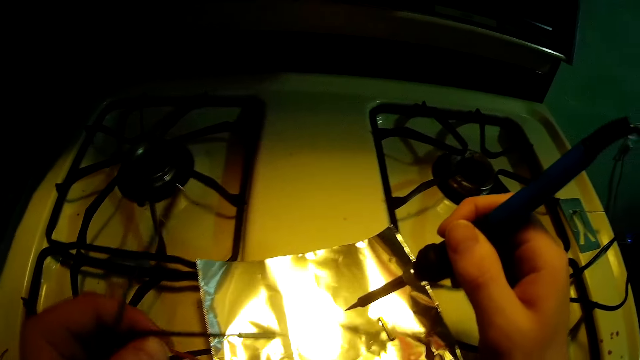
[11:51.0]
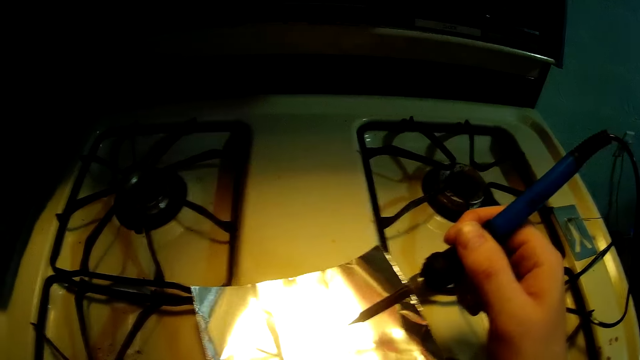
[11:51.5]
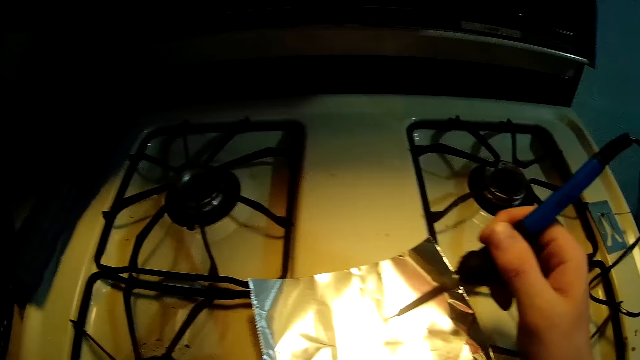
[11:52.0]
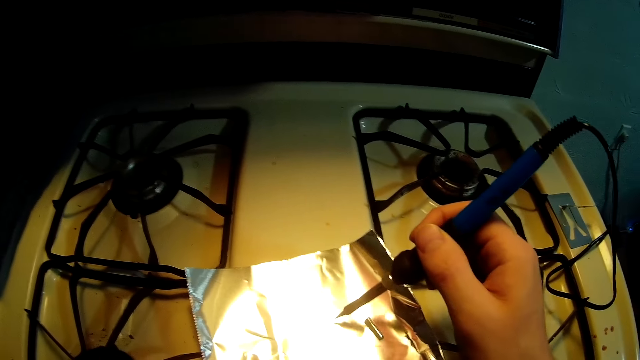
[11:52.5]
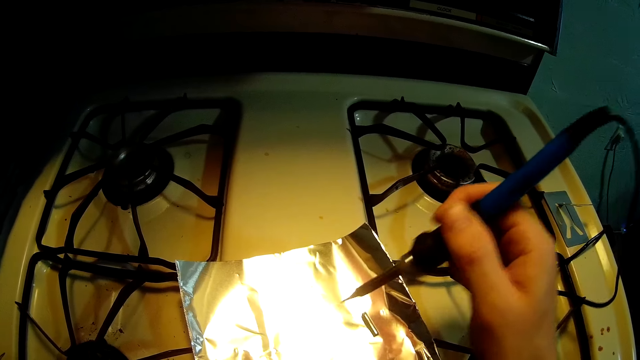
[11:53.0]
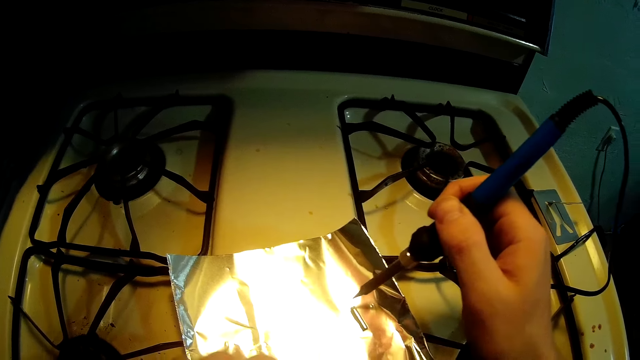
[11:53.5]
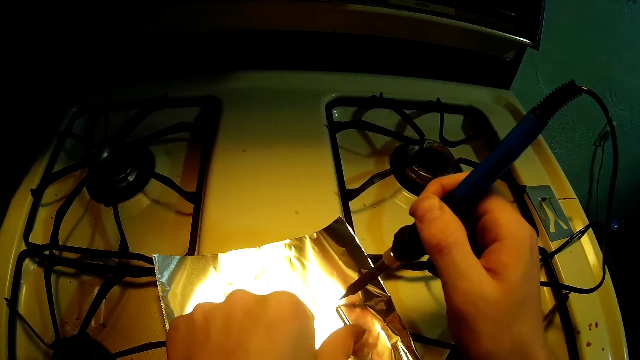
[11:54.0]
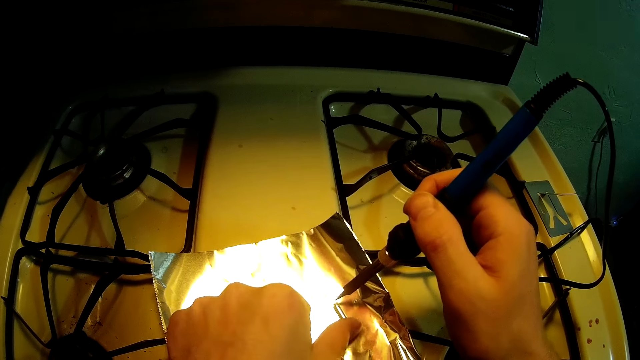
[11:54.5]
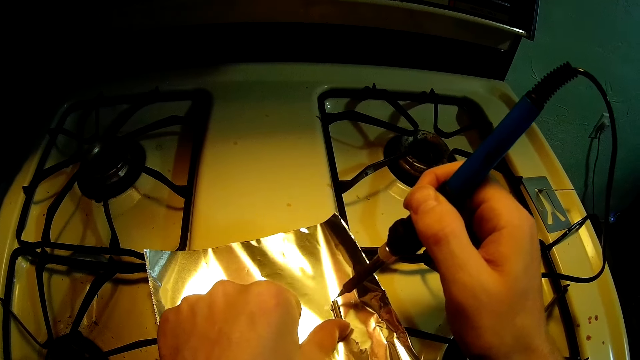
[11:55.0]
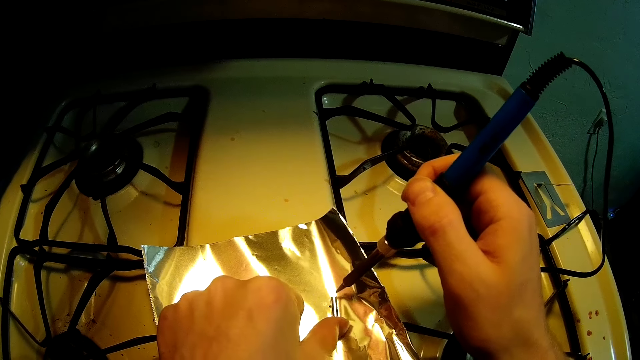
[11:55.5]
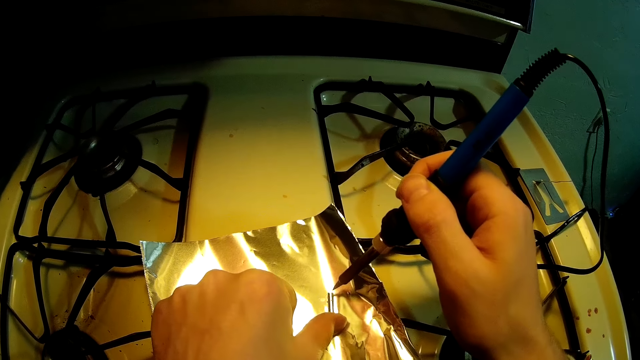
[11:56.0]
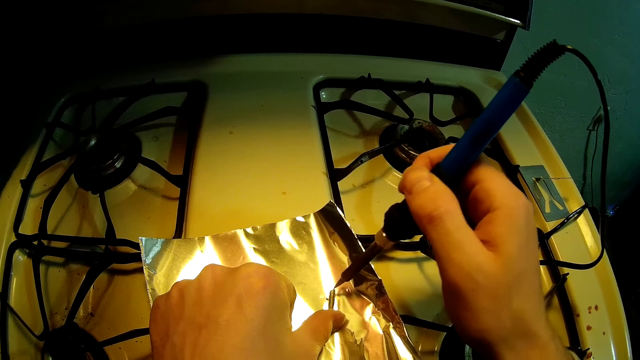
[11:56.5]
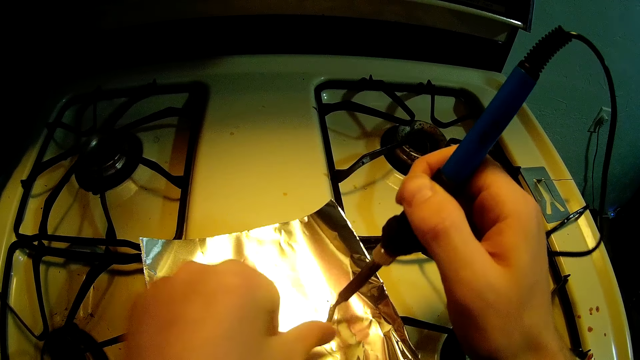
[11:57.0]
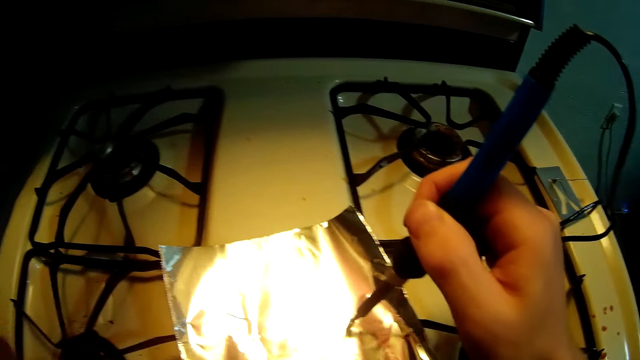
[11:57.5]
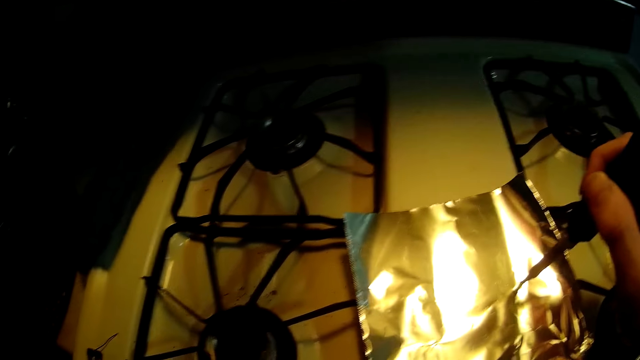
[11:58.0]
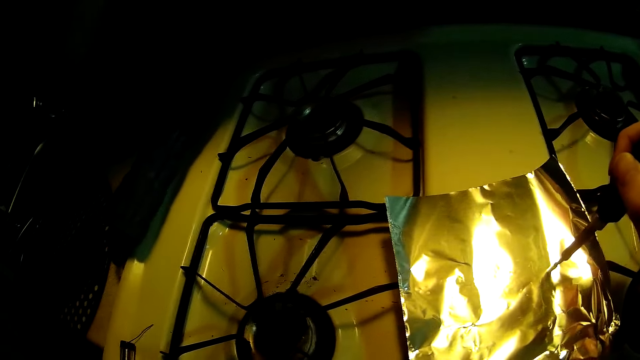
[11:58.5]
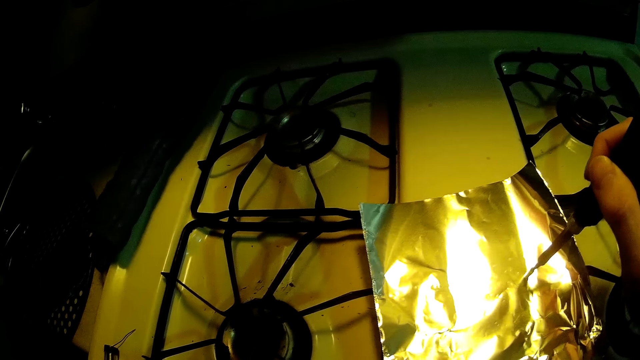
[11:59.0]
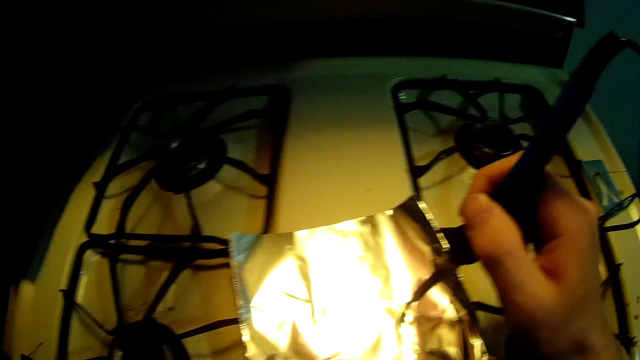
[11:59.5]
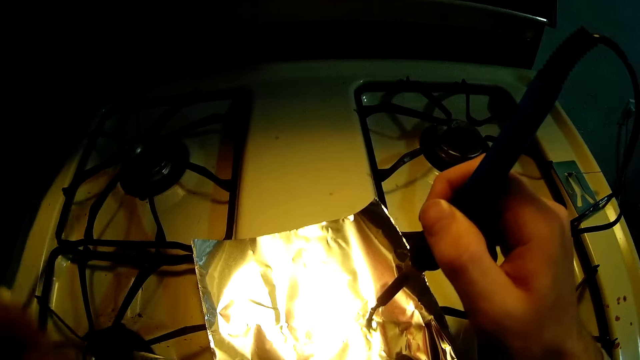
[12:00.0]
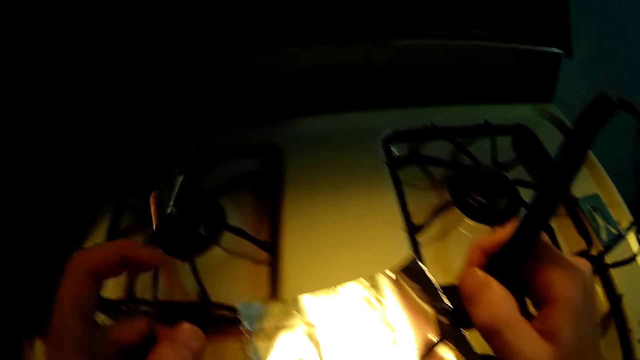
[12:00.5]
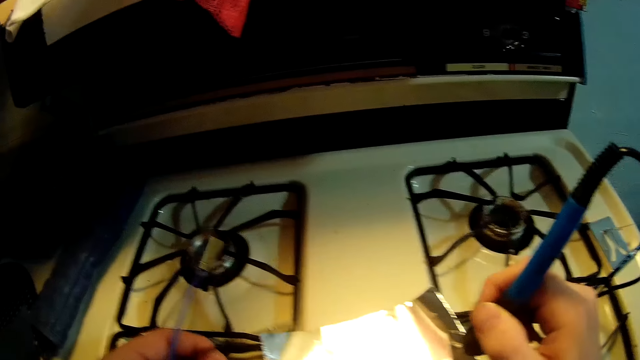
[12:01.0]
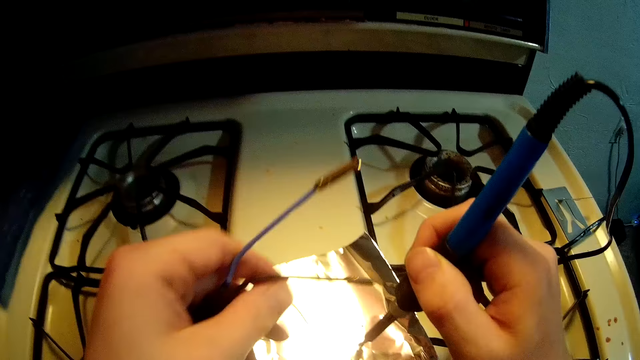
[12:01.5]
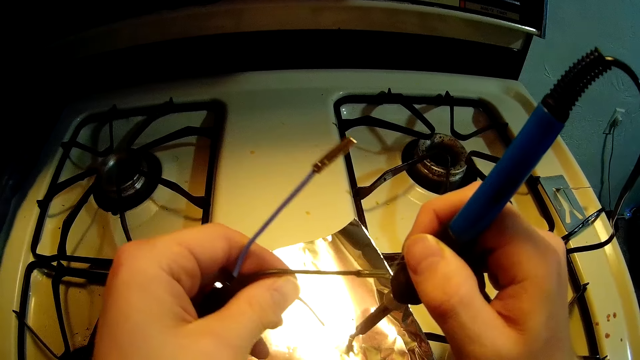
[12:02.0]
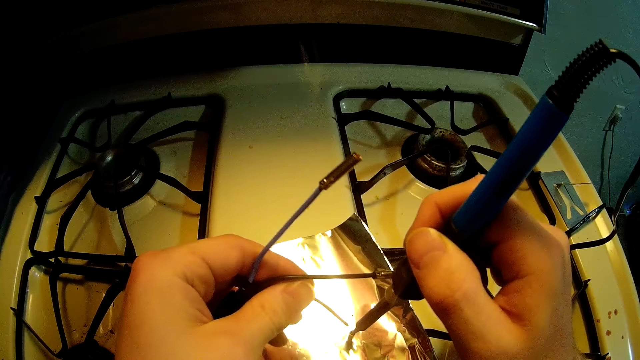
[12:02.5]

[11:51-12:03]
The camera wearer touches something. They solder something. They pick up a wire.

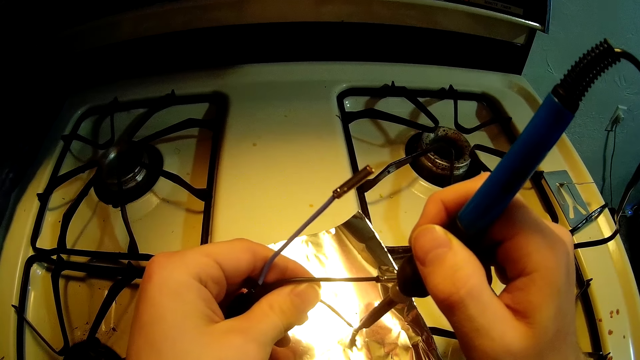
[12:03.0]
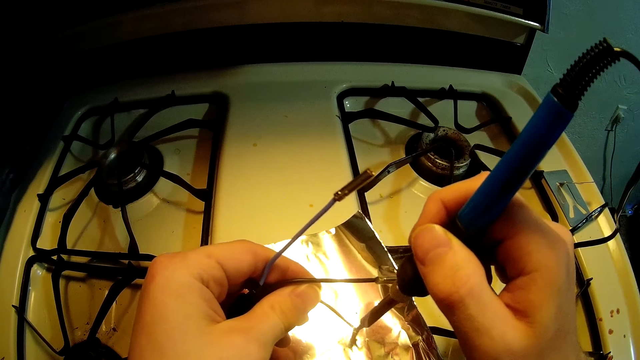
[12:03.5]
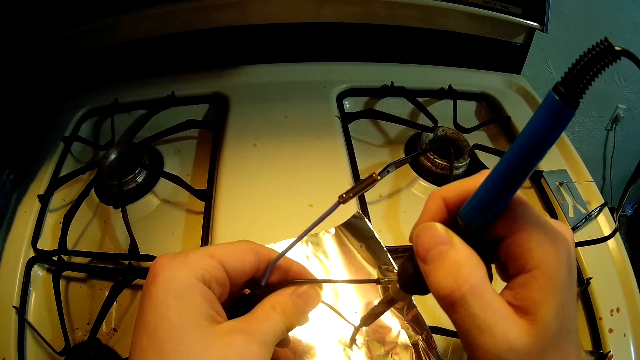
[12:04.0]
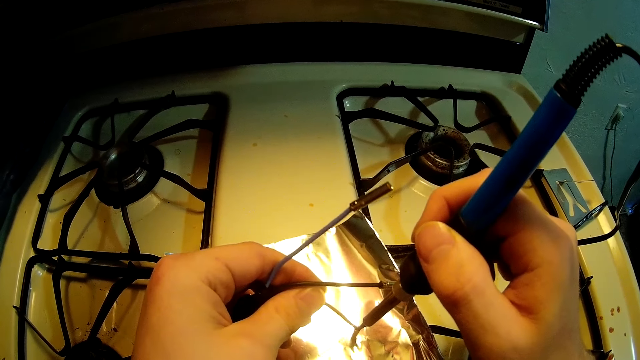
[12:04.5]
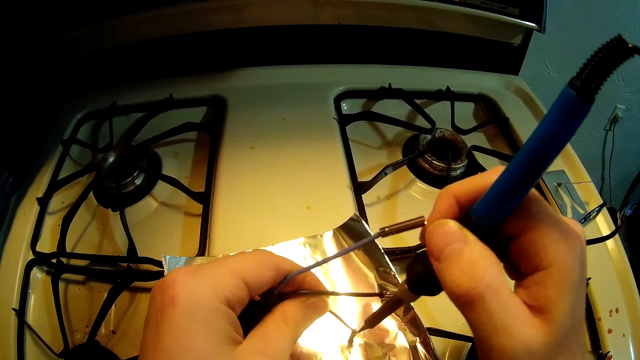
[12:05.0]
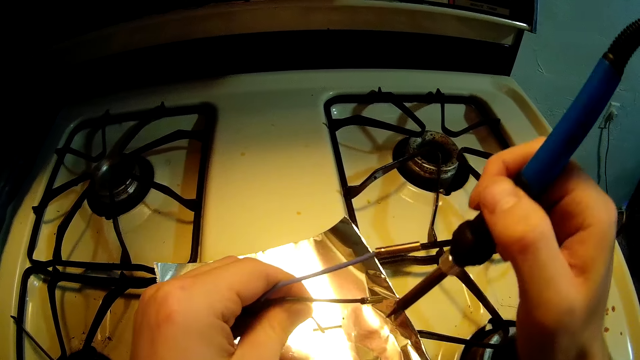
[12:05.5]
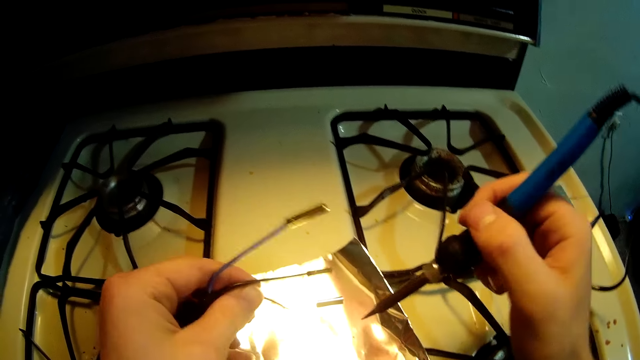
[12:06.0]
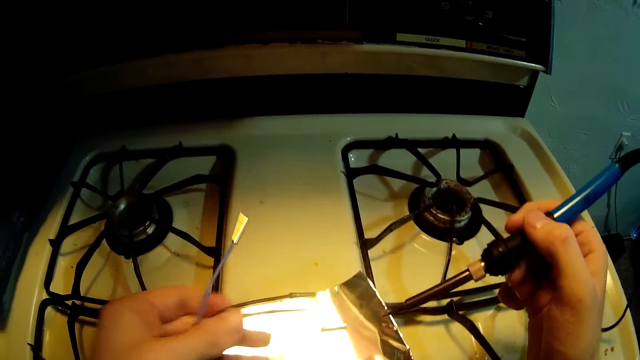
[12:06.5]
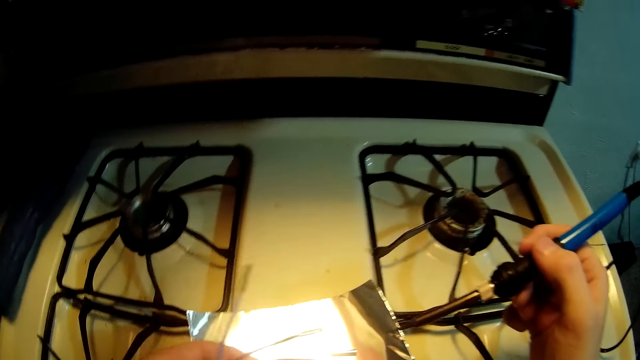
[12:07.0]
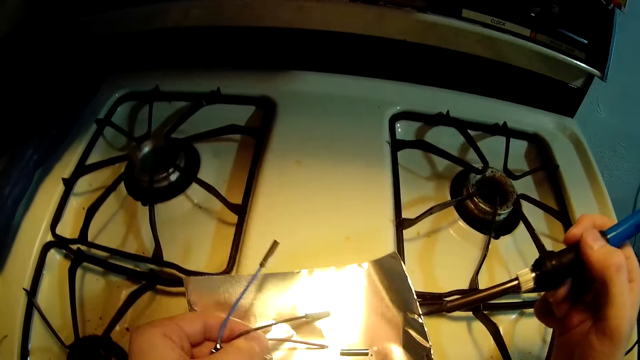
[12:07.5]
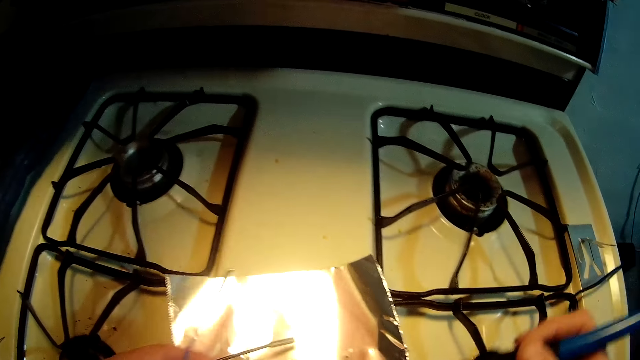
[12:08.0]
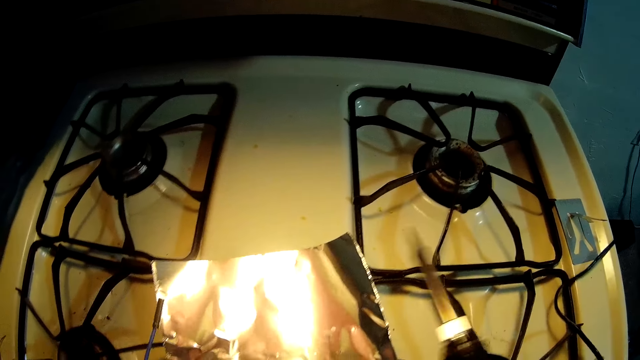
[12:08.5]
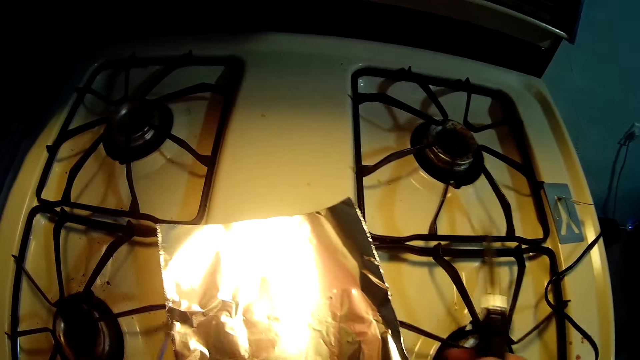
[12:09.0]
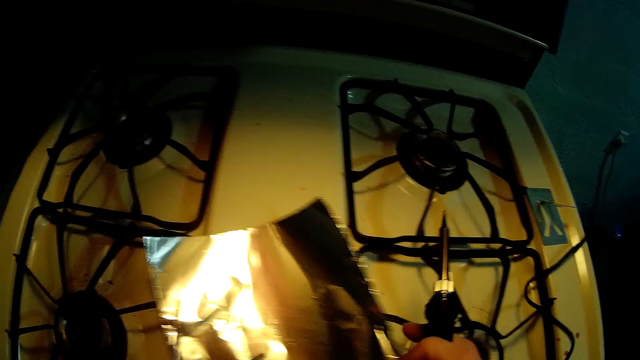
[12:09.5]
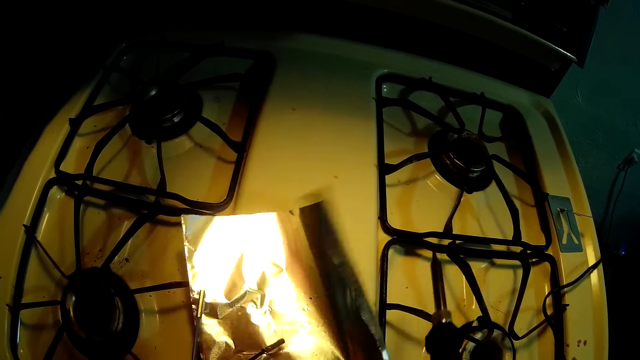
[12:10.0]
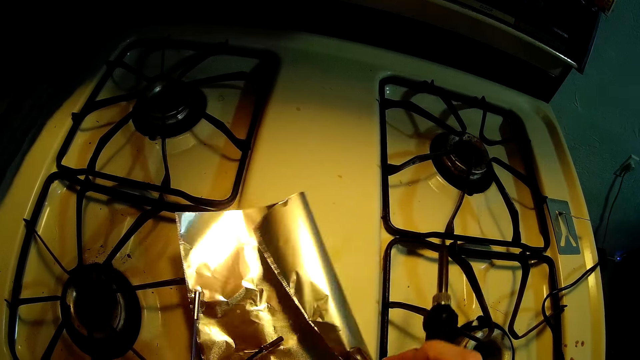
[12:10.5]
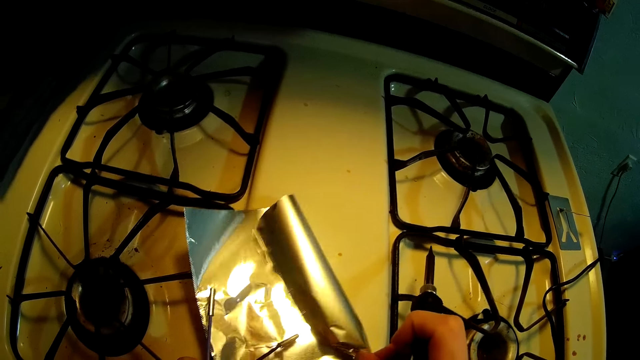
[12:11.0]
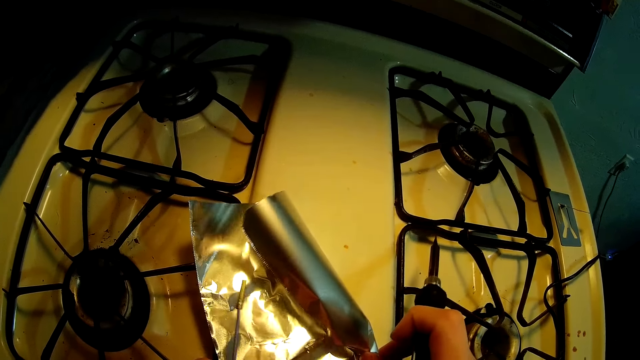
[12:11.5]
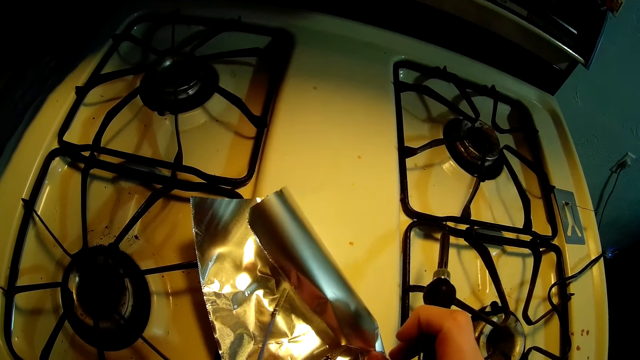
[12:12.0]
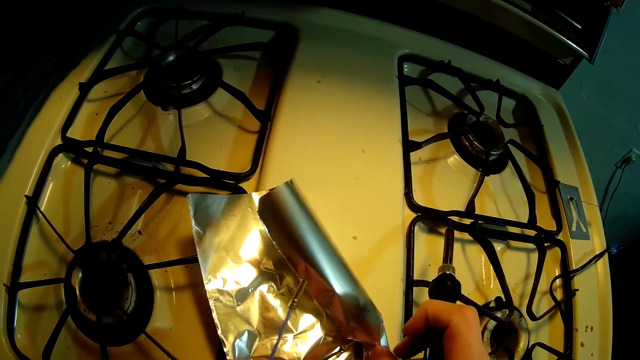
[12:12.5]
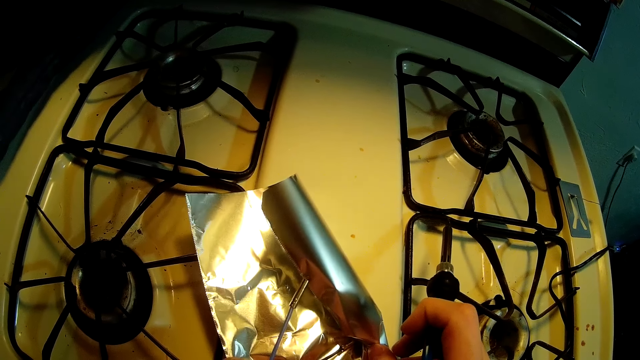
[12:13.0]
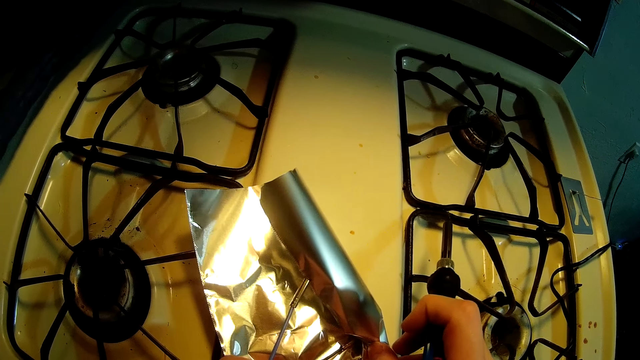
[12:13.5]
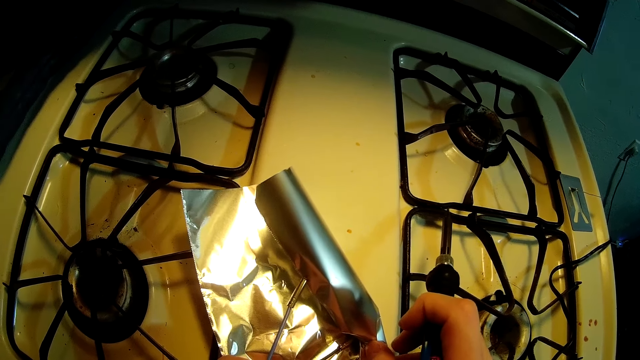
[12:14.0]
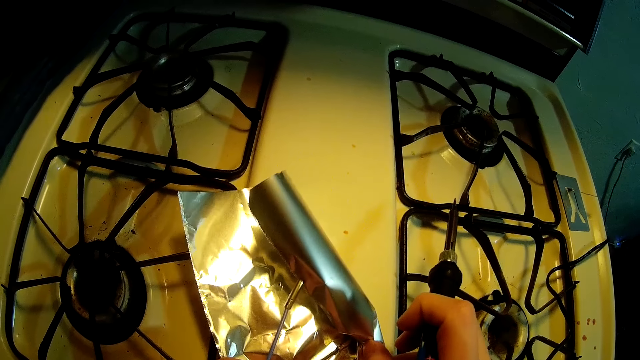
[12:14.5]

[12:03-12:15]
The camera wearer inserts a wire in something. They fold the aluminum foil. They insert a wire in something.
